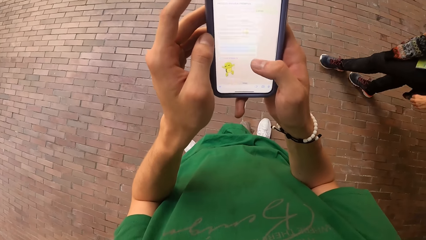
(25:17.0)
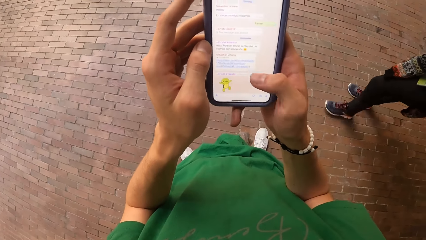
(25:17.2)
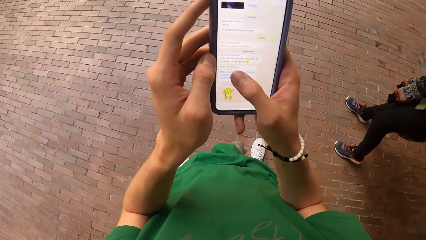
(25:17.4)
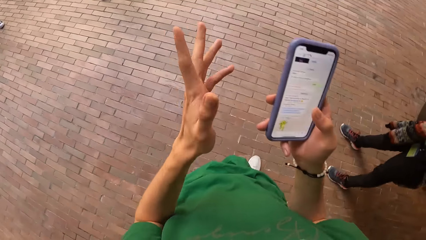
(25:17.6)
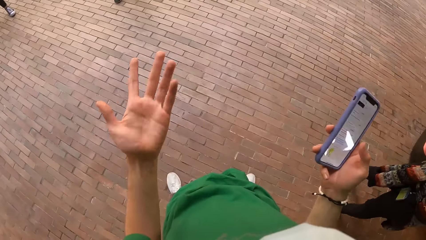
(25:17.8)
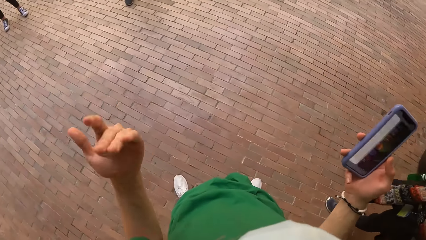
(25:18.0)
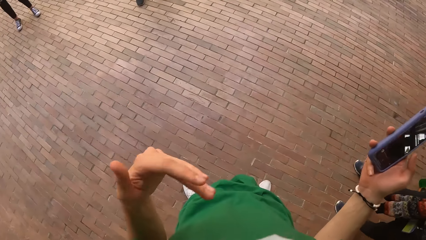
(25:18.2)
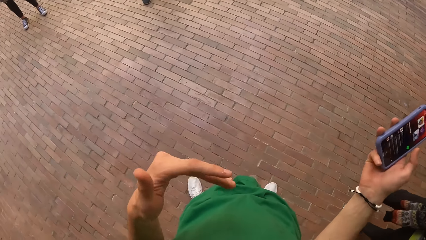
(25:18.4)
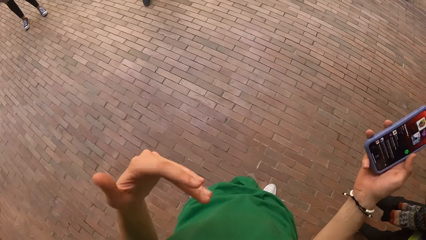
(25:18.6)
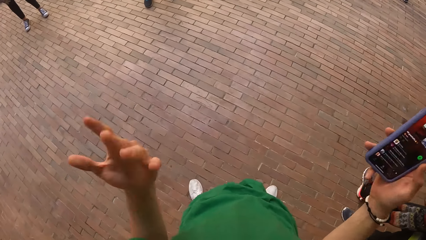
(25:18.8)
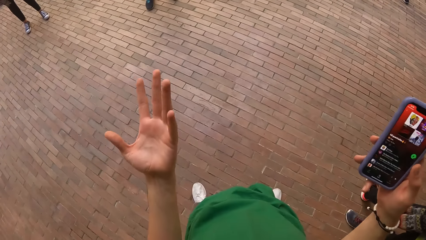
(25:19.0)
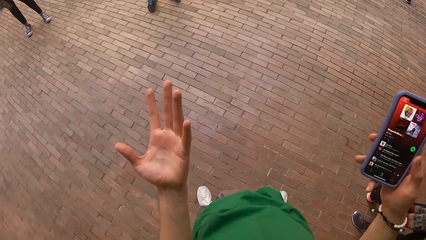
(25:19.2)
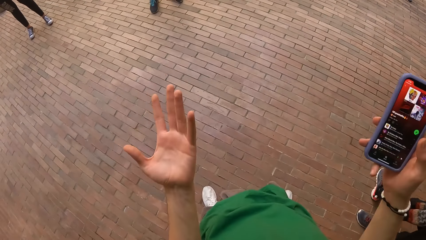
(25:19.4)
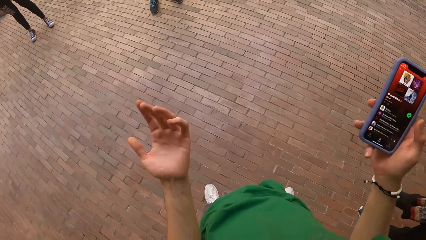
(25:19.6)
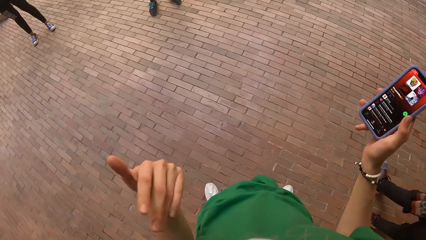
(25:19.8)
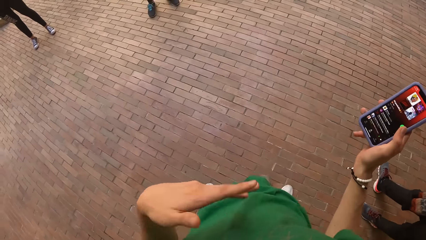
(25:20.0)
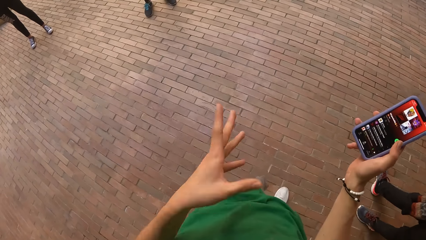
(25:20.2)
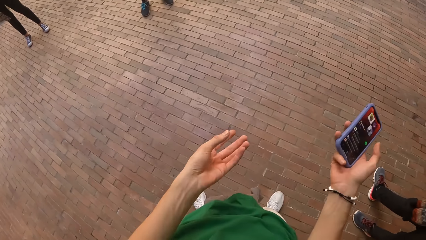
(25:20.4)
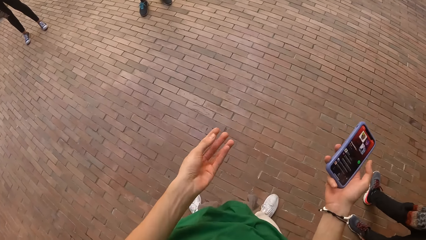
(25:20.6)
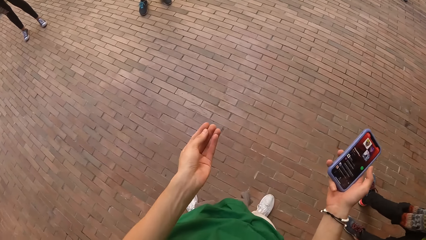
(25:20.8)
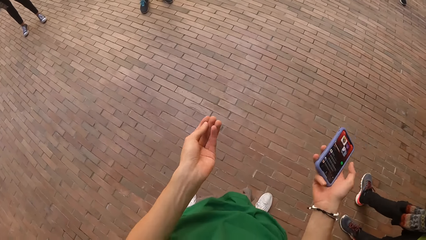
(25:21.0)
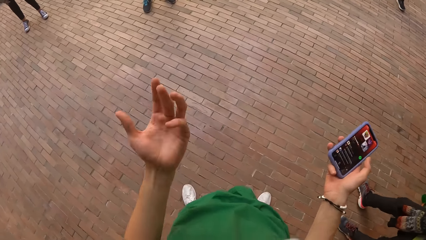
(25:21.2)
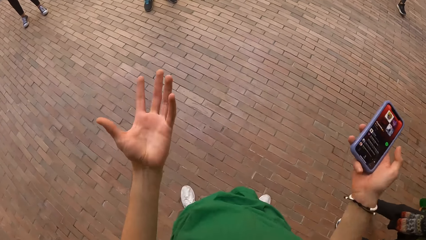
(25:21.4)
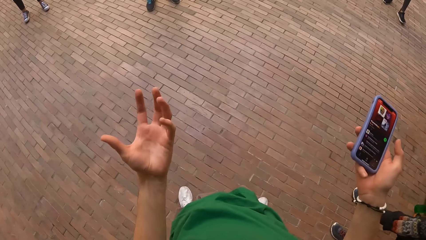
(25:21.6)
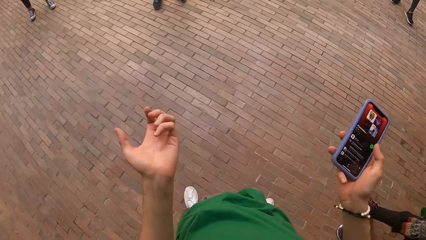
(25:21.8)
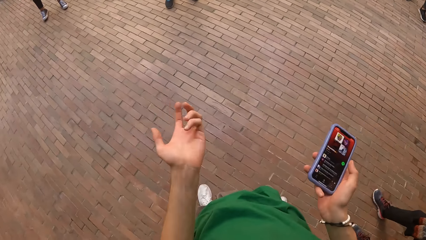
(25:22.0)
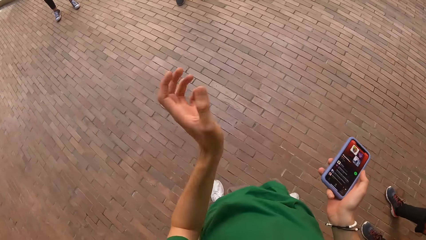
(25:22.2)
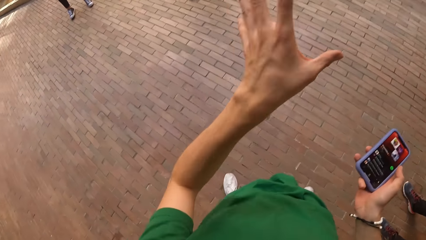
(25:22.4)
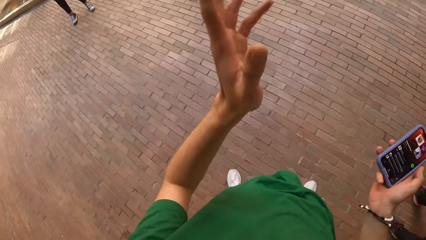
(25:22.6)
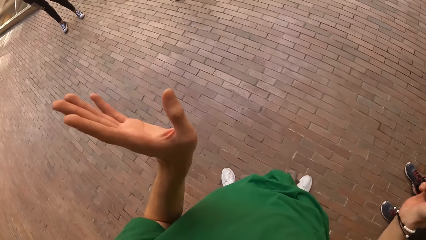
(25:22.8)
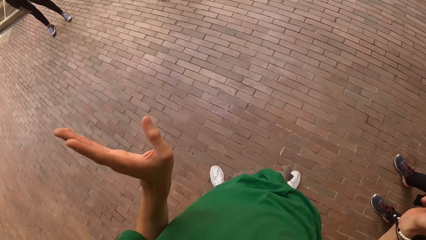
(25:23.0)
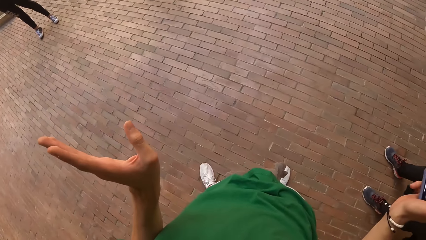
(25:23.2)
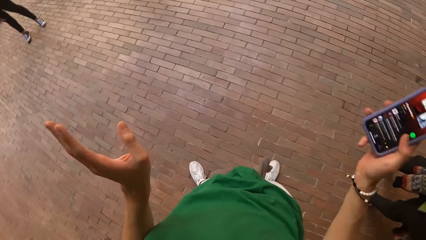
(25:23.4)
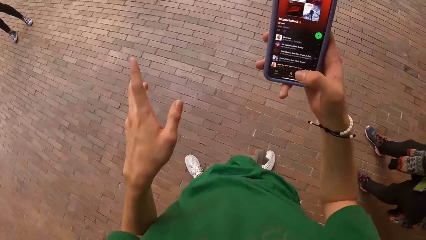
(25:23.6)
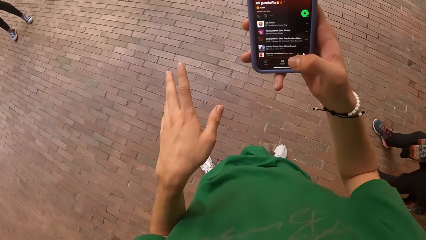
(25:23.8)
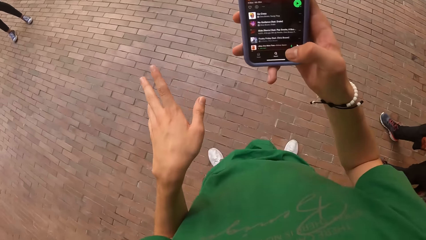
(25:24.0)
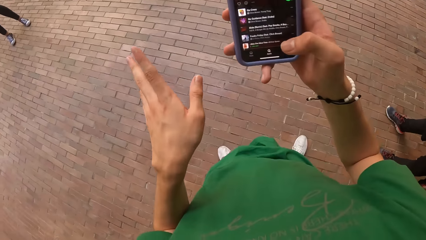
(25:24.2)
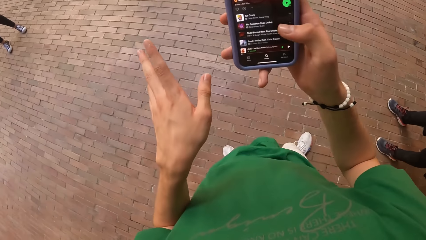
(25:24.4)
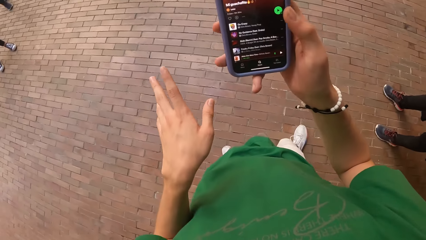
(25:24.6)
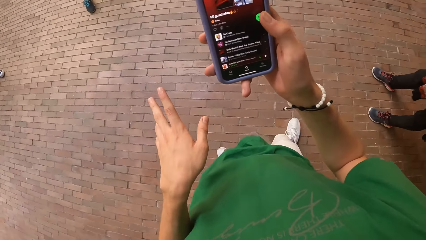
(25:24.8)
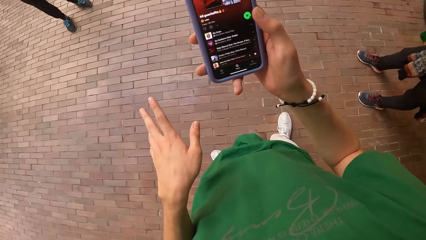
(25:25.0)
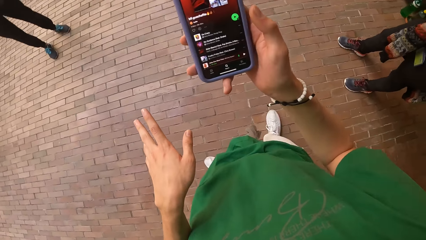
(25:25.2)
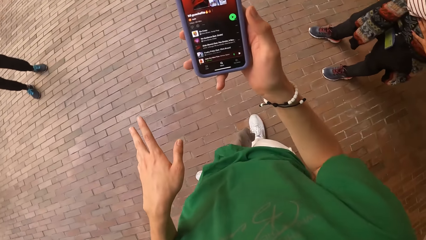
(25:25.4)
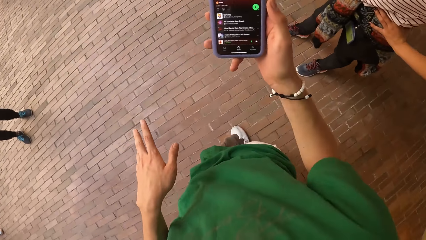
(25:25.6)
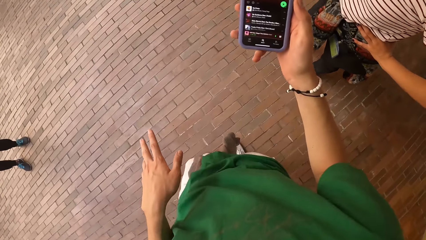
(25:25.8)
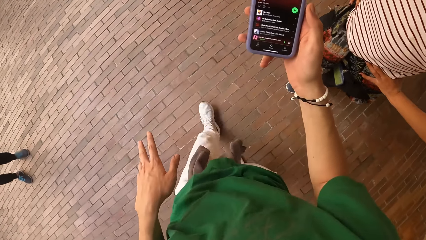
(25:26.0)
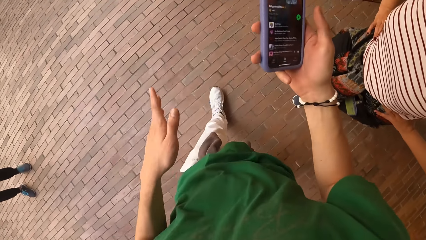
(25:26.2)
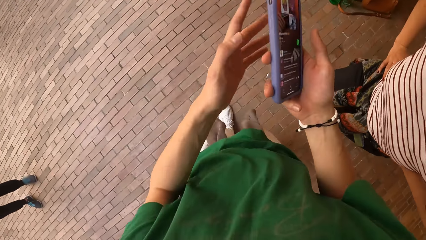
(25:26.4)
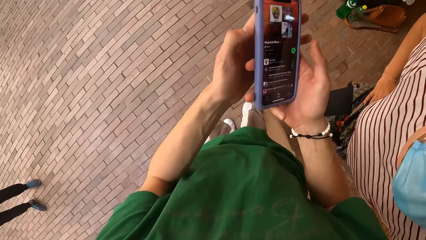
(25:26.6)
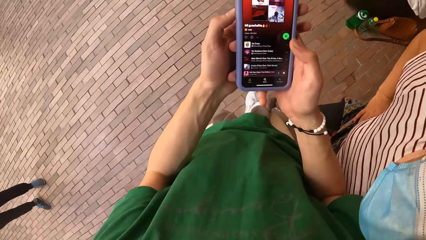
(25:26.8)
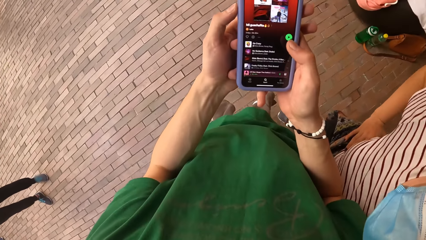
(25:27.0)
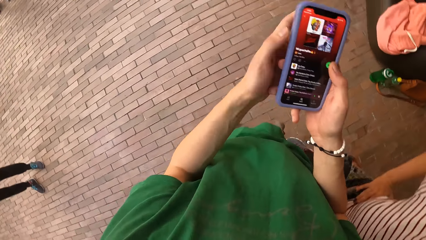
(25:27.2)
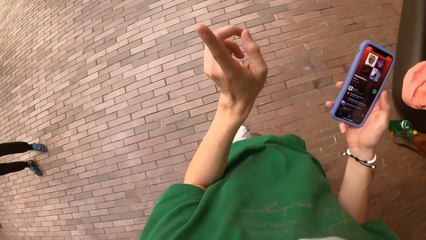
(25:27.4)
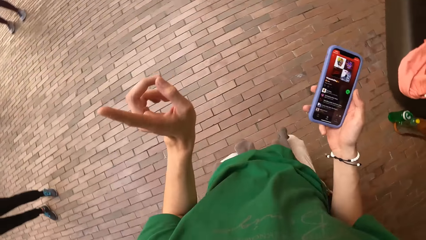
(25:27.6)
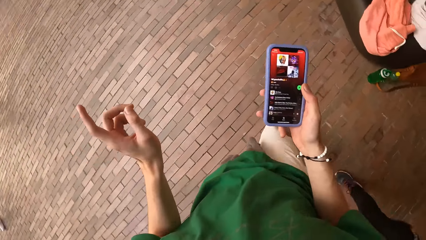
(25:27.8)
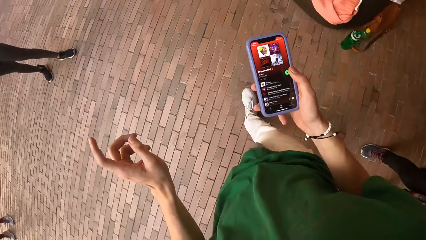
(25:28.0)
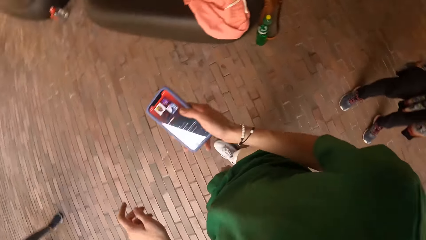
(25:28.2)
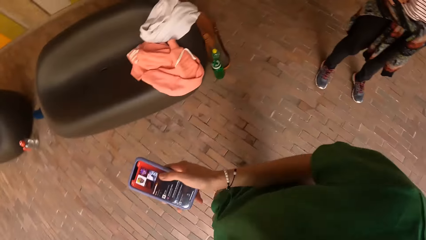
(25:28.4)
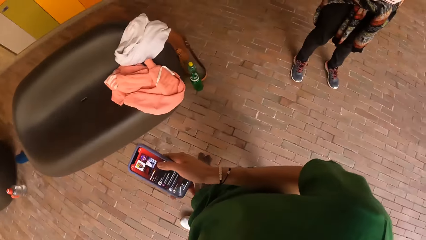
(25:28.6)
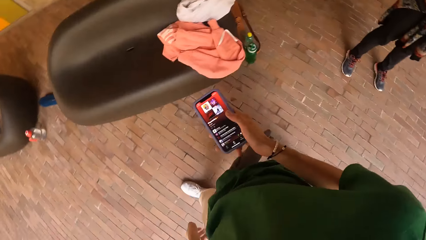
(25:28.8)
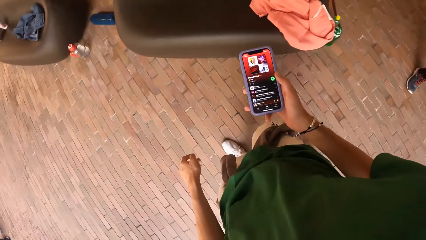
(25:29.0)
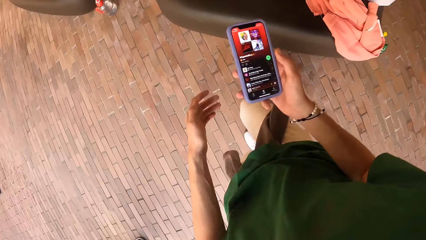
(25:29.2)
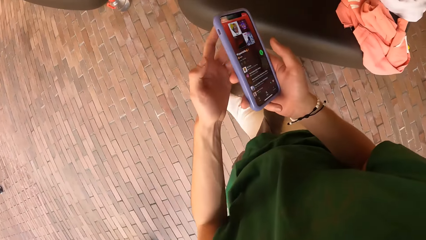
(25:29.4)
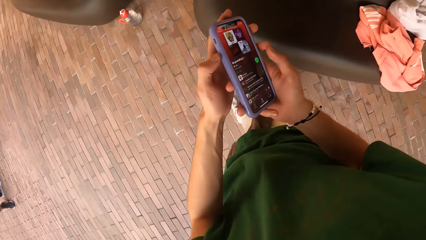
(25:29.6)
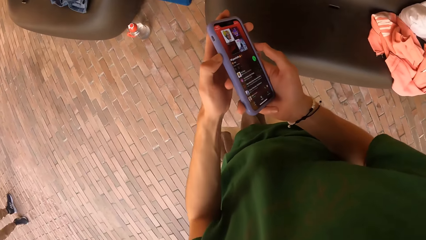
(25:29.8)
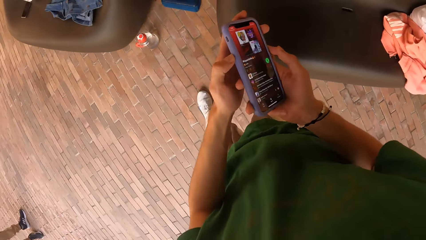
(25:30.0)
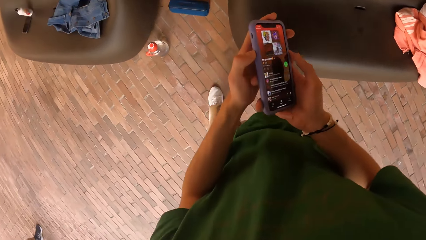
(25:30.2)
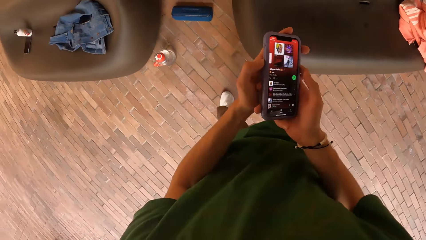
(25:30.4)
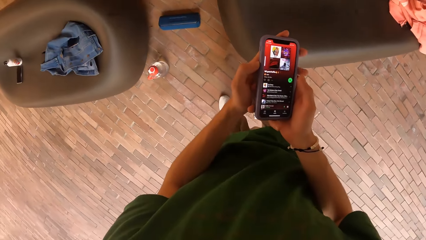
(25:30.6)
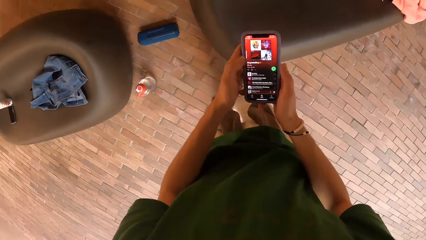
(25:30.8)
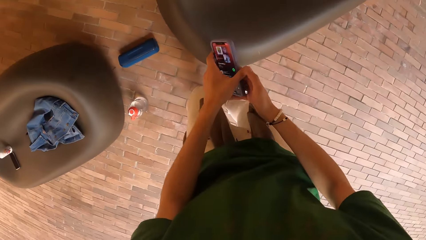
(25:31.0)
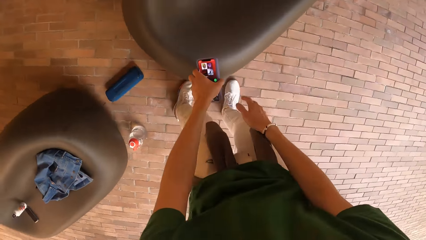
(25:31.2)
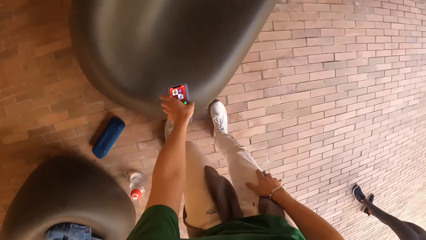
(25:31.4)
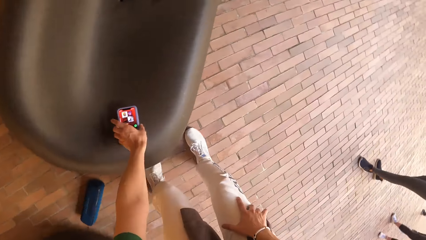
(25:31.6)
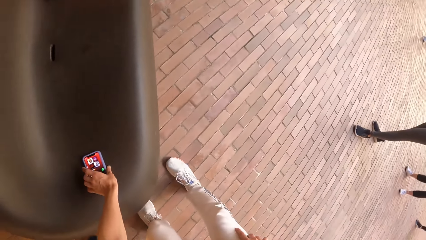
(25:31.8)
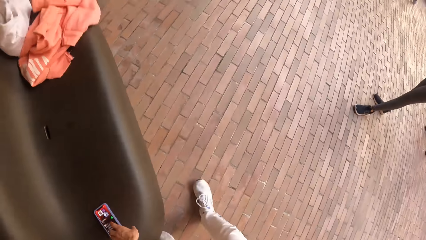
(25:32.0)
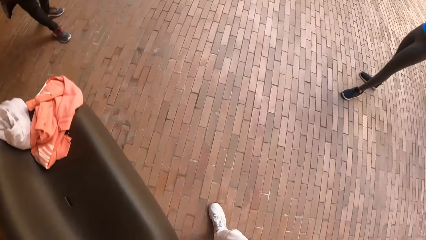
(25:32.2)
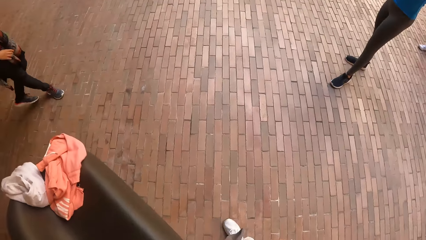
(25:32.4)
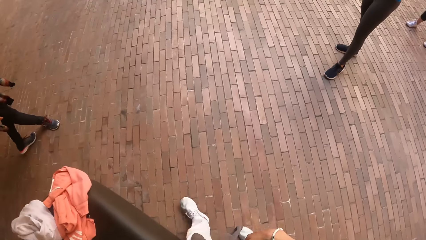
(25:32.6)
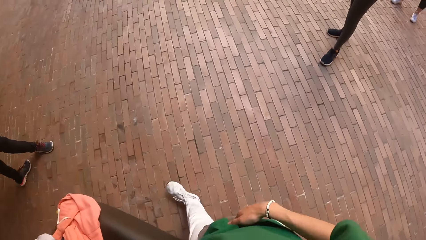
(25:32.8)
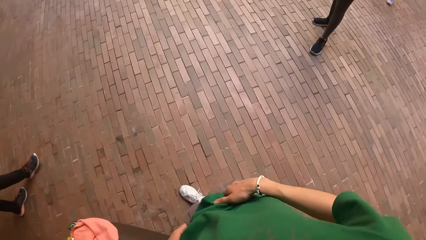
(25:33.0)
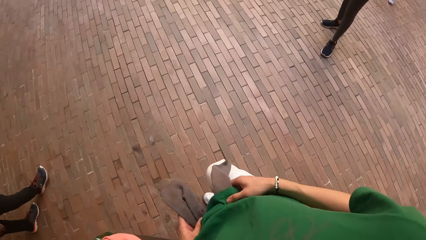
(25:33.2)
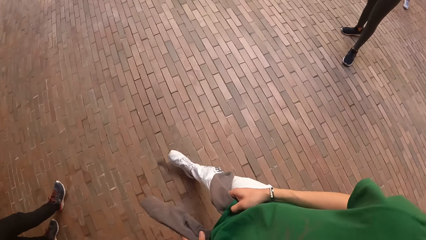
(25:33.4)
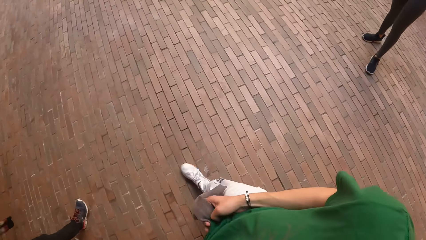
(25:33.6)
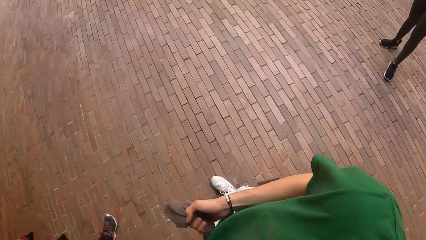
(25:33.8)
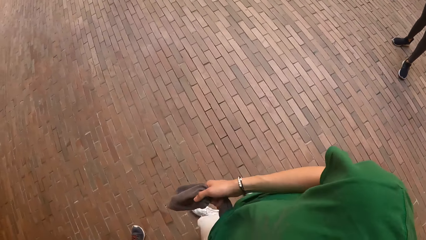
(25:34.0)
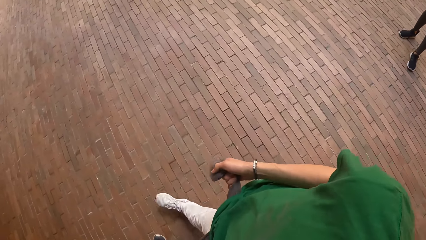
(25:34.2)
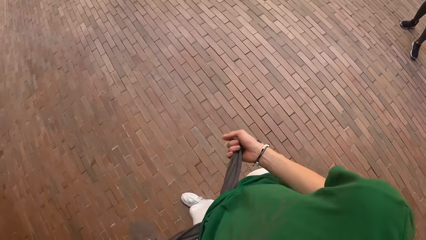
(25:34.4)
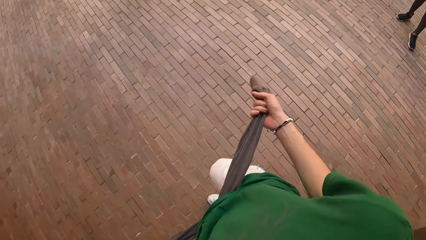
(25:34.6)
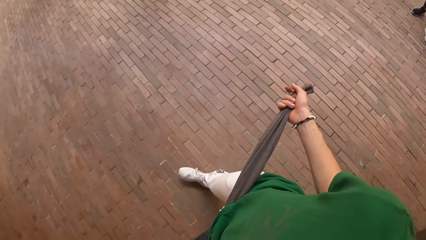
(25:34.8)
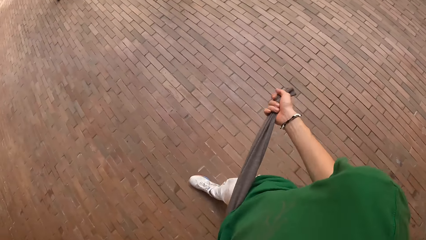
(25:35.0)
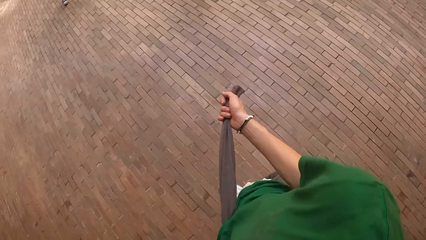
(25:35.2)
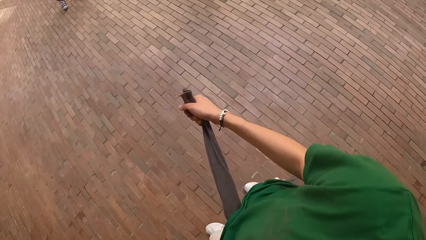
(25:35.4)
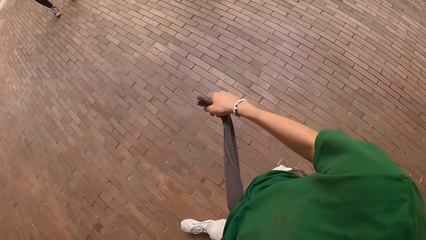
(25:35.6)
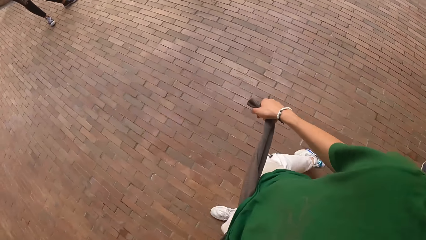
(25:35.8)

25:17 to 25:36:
The camera wearer interacts with the woman. He dialogues to the crowd. He operates the mobile phone with his right hand. He operates the mobile phone with both hands. He operates the mobile phone with his left hand. He passes the mobile phone to his left hand with his right hand. He drops the mobile phone on a chair with his left hand. He walks around. He holds a cardigan on his waist with both hands.
